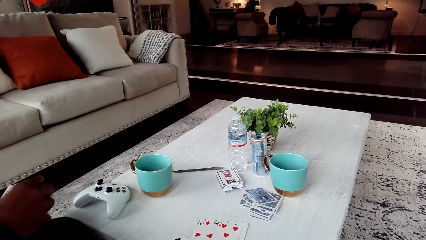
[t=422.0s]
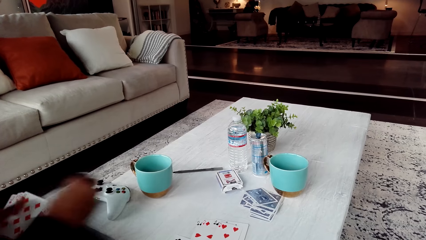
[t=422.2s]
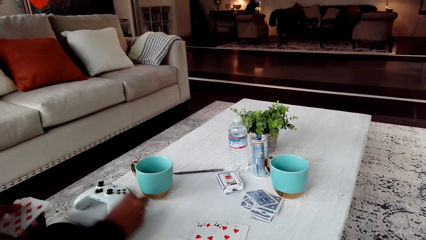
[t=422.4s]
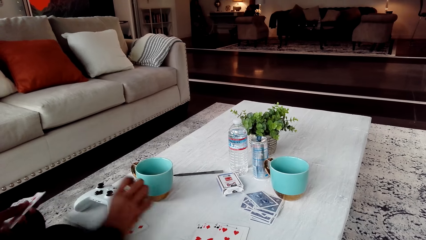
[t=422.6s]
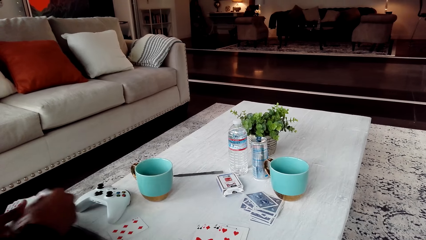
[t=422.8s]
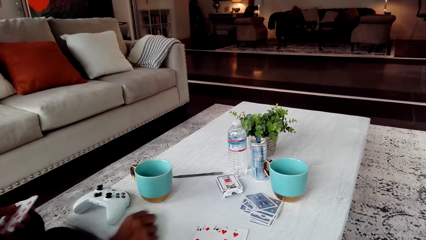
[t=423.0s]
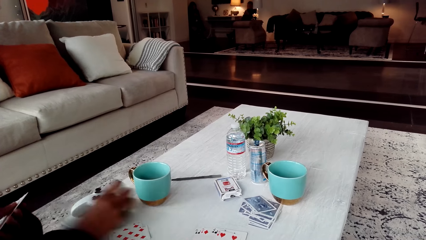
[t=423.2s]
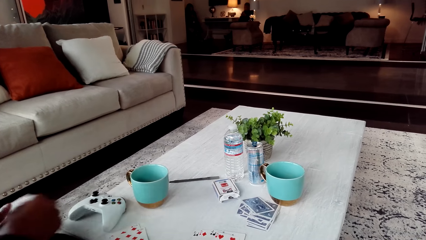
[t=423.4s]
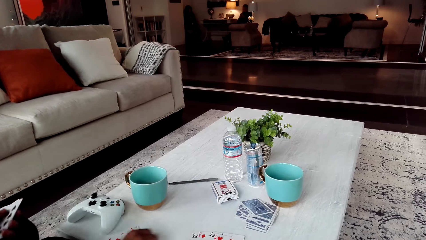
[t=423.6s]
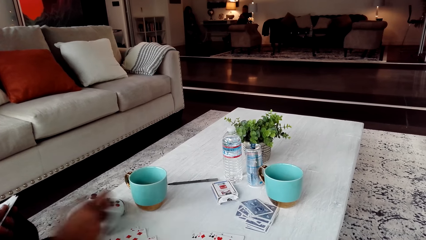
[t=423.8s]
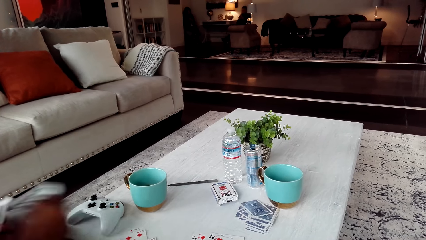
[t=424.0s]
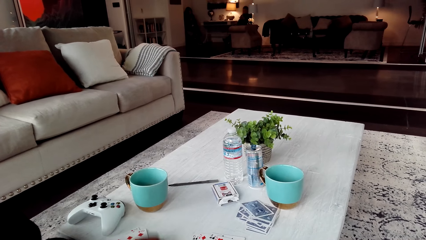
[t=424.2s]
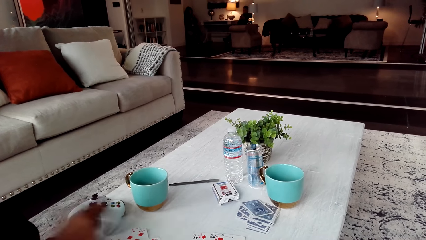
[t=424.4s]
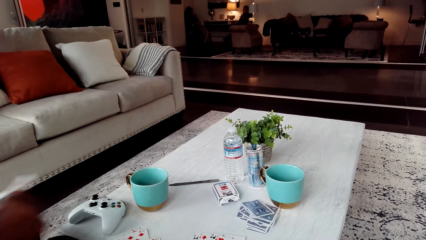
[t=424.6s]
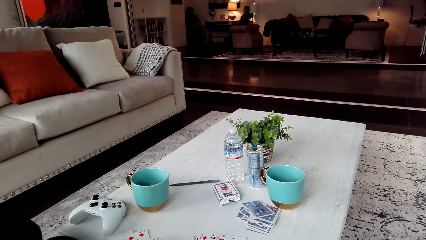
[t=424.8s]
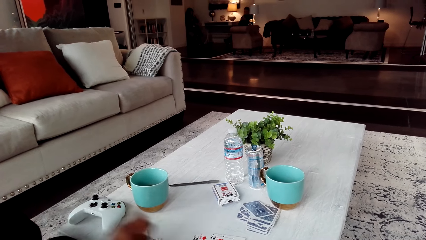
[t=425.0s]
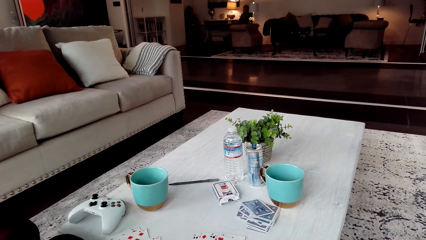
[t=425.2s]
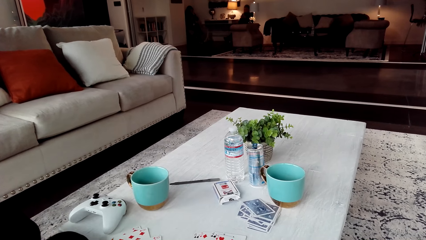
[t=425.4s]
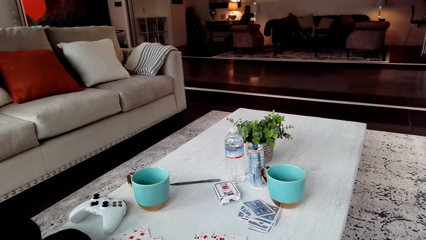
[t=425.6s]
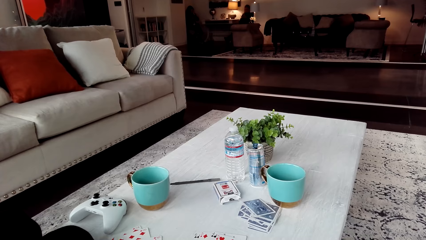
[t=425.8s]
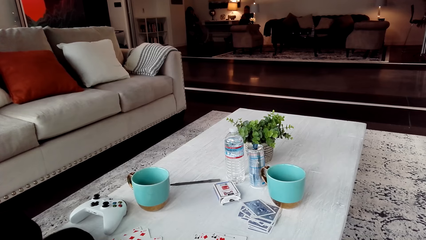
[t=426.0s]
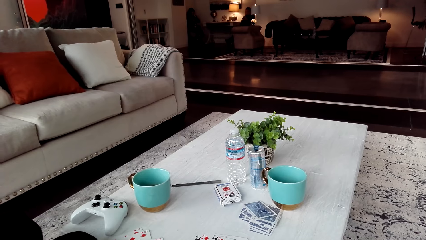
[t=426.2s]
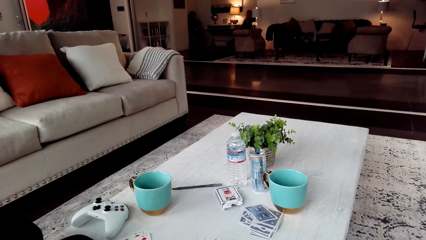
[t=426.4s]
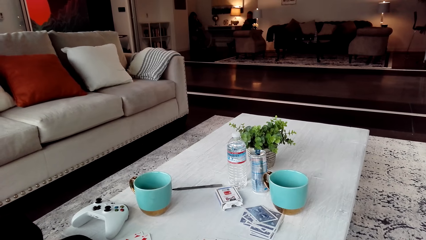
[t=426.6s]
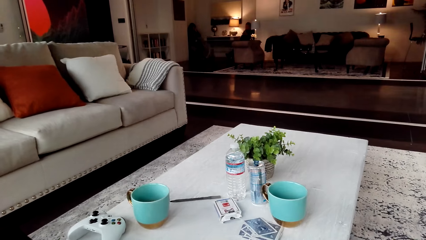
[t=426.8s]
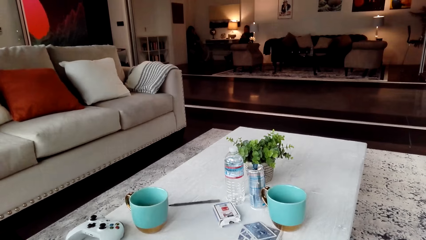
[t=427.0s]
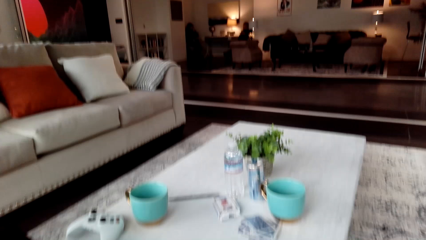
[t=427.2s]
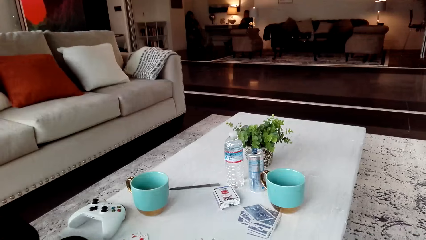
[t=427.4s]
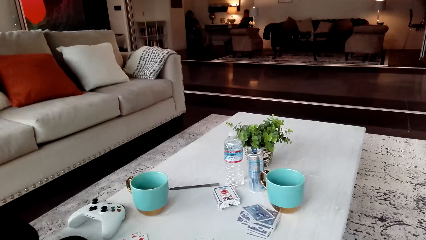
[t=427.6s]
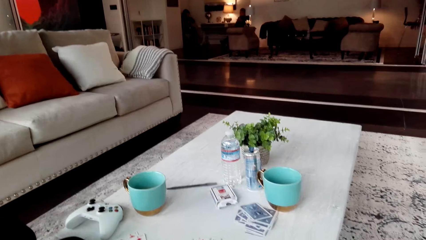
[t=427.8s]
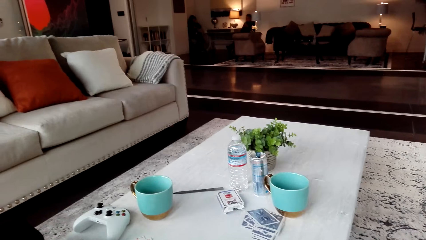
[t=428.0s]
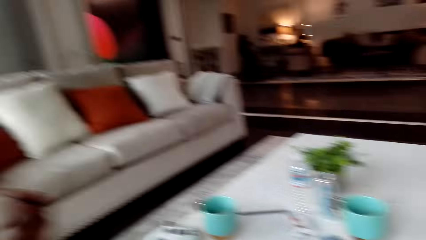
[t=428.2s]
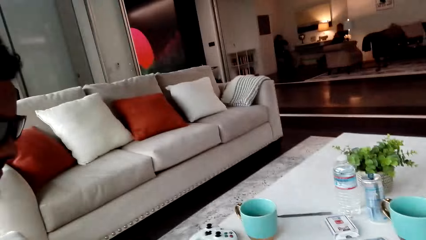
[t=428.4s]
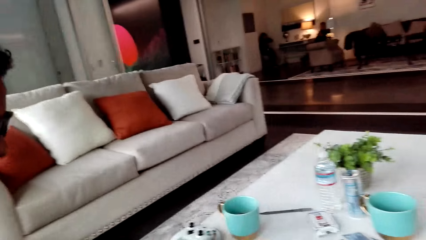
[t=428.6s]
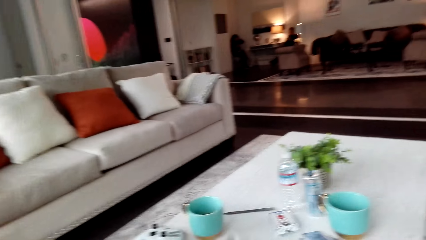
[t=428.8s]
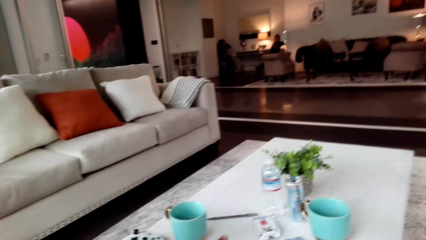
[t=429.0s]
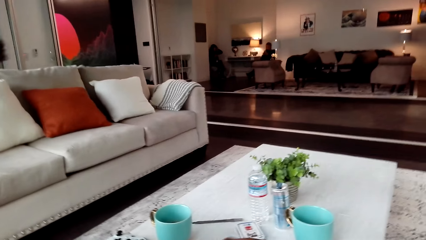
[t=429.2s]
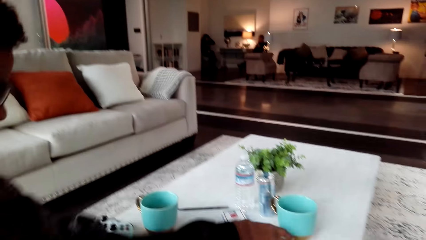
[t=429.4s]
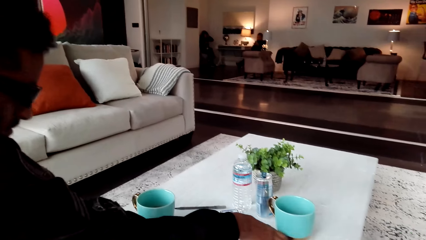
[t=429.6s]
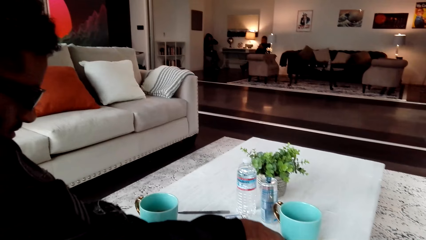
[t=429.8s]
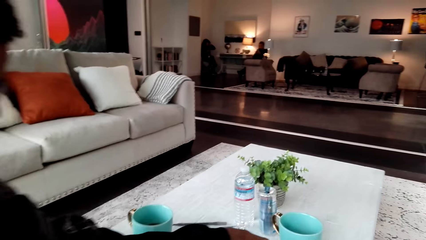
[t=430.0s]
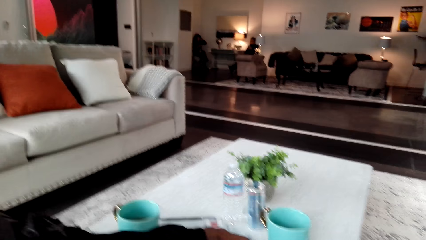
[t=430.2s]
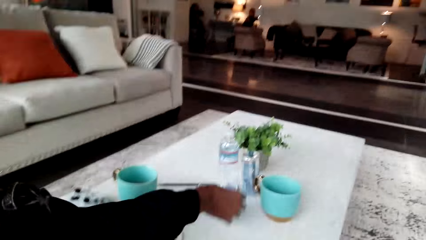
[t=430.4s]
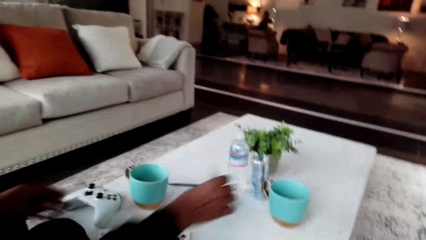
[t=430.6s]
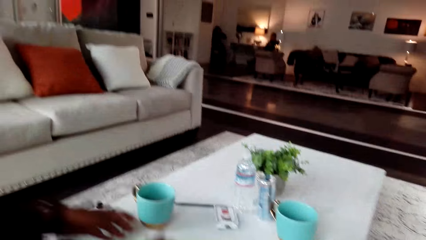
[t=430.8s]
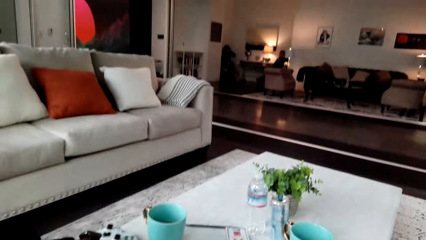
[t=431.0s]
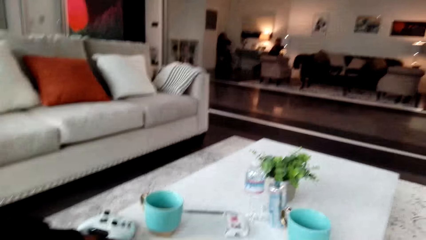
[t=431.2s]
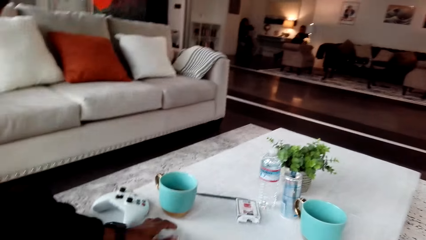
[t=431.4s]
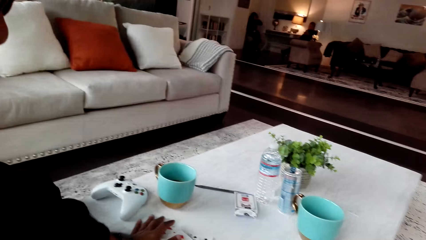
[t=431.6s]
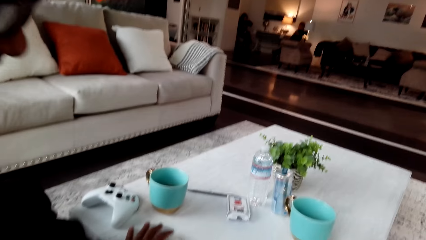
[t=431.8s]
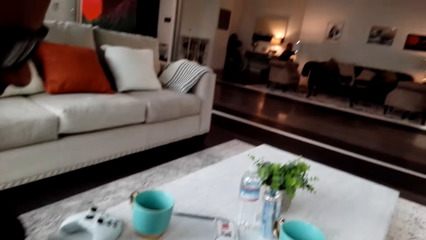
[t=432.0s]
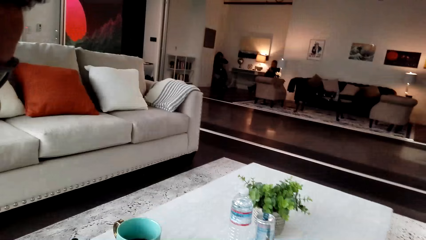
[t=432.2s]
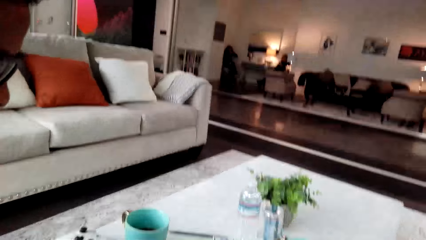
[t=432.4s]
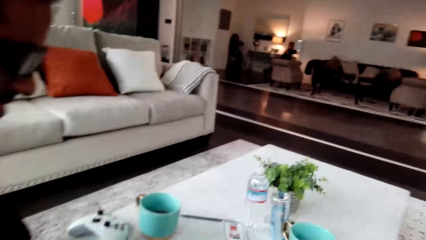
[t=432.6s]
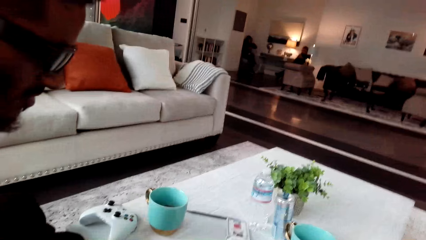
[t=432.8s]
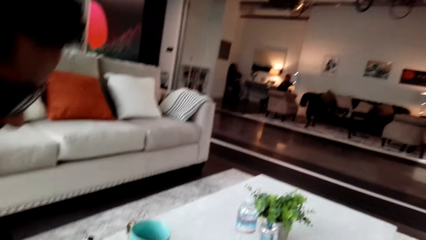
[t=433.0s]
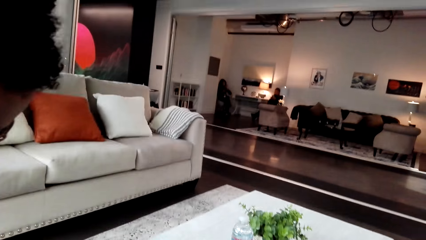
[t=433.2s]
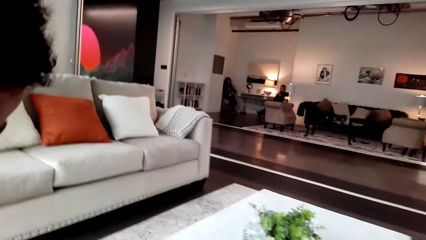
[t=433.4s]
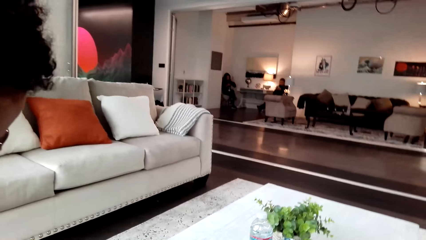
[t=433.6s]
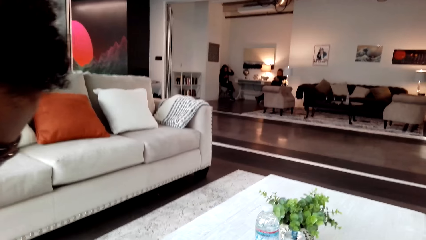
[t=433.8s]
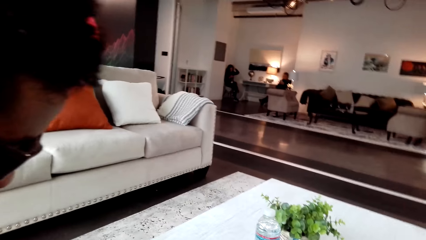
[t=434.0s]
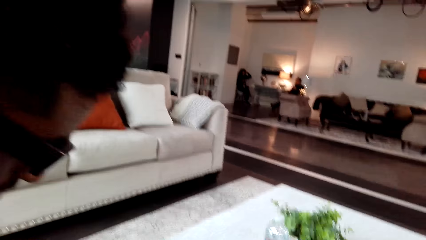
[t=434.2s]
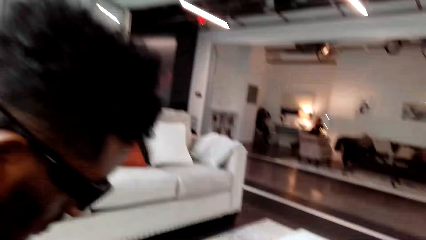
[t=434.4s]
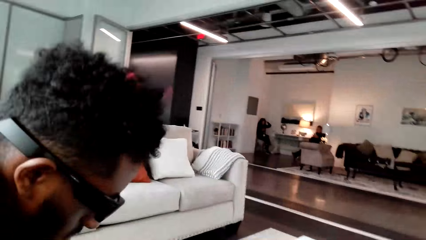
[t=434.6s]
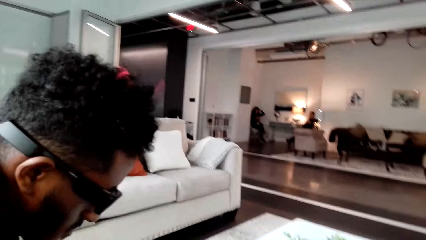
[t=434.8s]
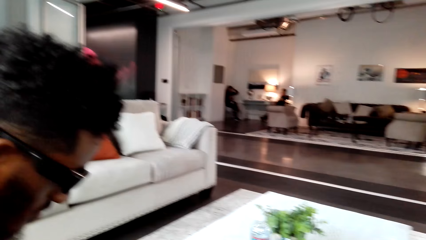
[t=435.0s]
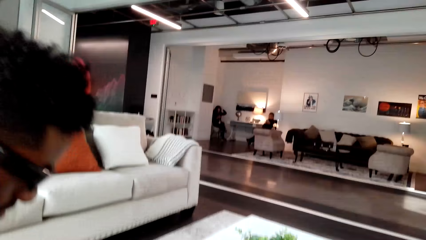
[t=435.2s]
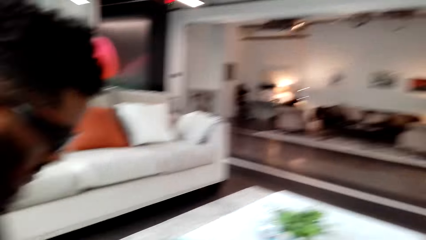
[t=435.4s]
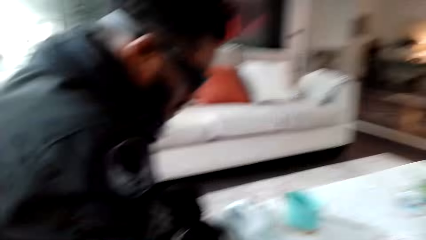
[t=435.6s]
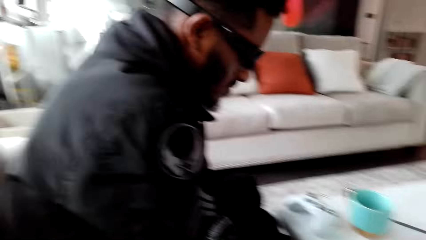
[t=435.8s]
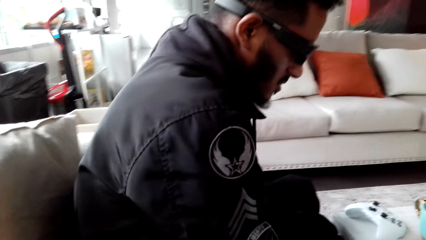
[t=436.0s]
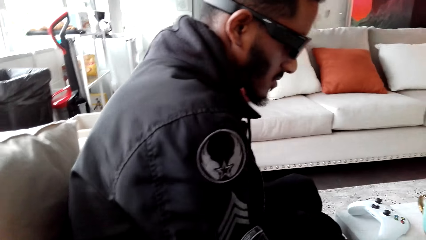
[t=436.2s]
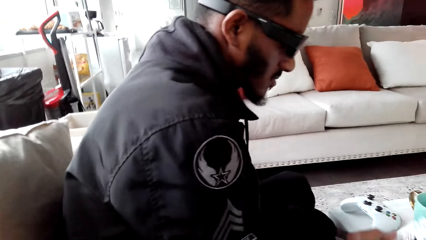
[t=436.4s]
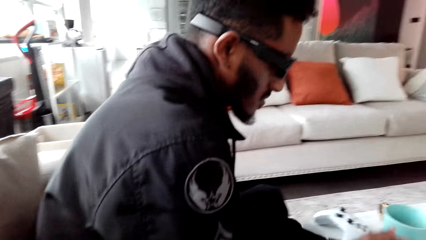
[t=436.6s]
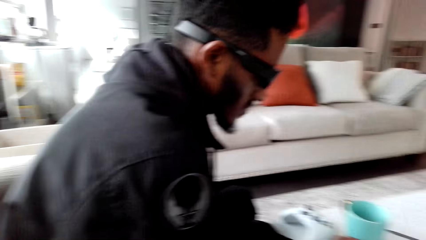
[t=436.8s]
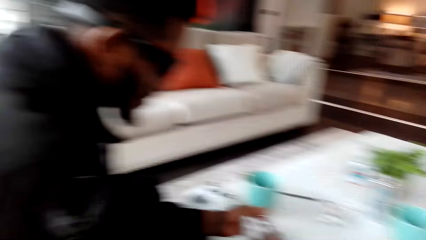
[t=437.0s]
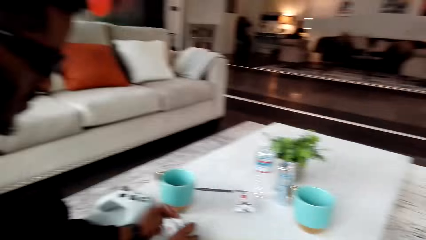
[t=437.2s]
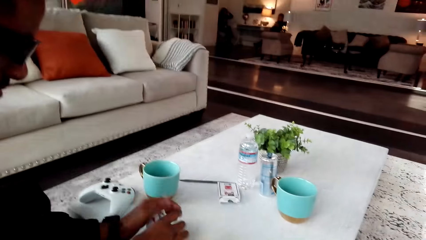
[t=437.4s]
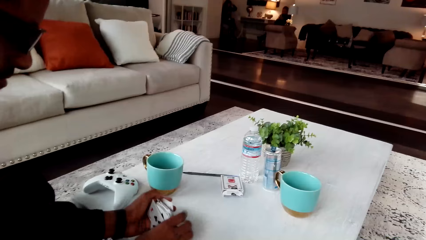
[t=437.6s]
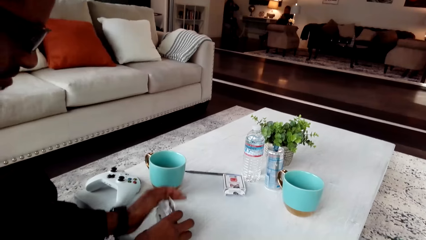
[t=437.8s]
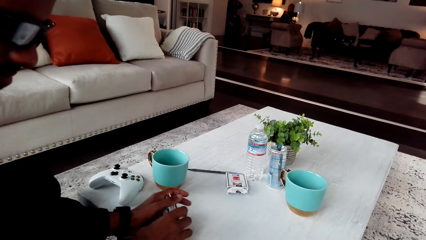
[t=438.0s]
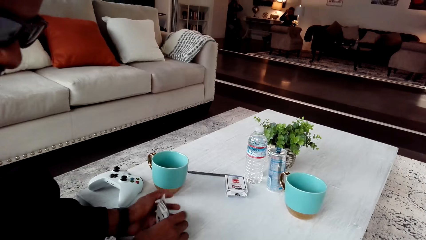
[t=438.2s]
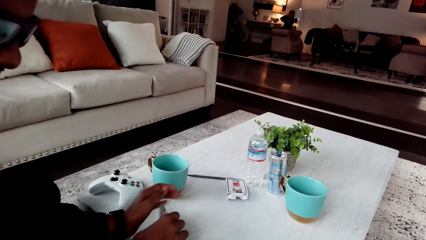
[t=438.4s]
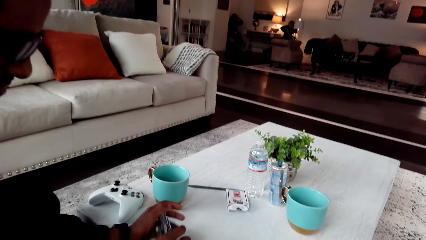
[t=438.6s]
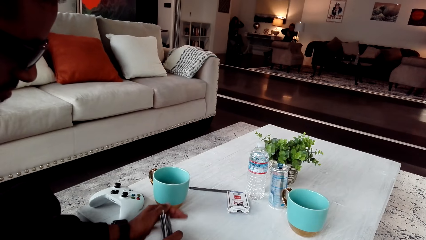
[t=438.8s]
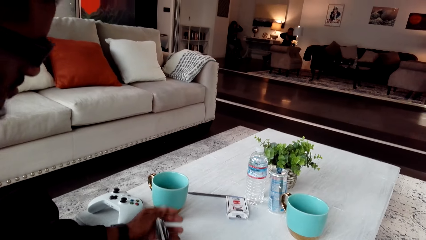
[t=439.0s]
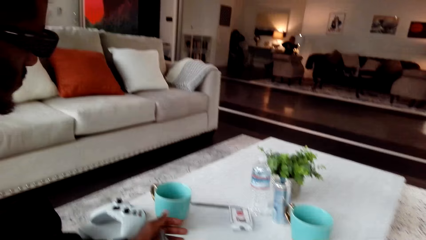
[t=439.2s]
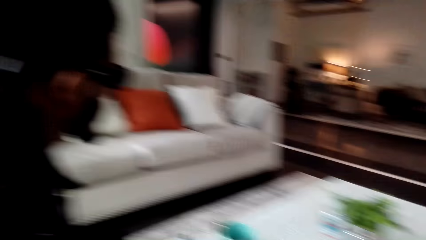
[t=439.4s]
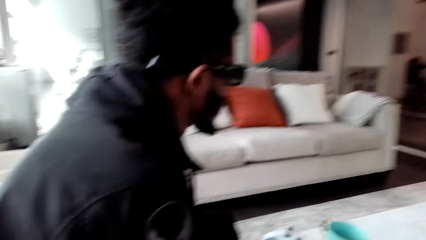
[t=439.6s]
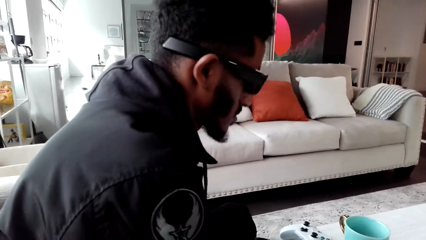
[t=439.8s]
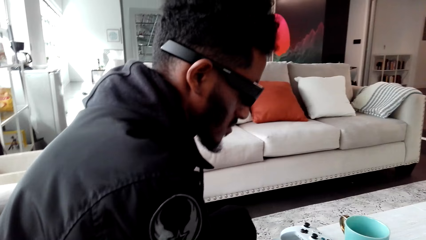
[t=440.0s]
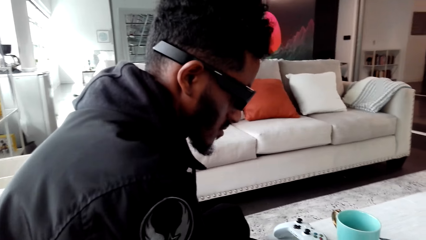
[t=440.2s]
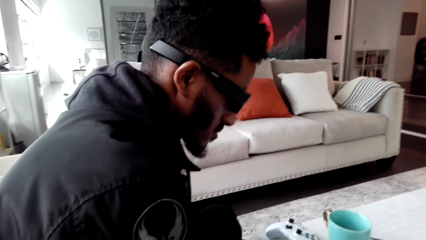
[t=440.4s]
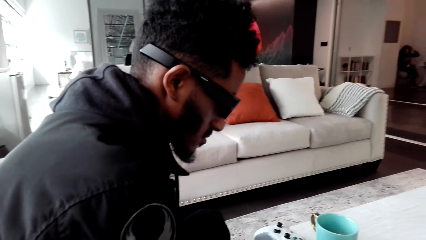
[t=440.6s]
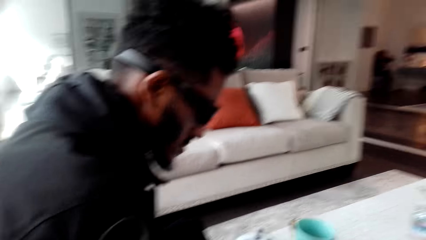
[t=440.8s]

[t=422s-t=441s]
A man holds the cards. The man converses with the camera wearer. The man holds the cards.
